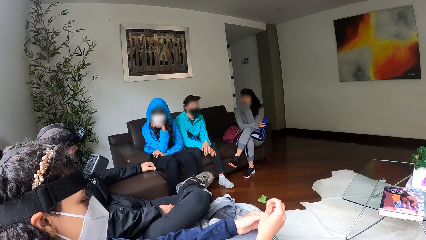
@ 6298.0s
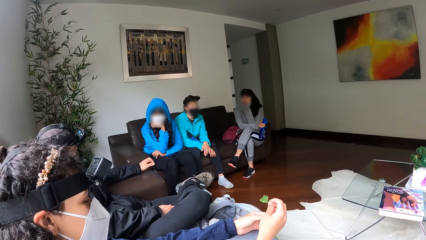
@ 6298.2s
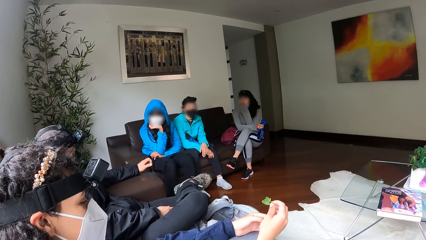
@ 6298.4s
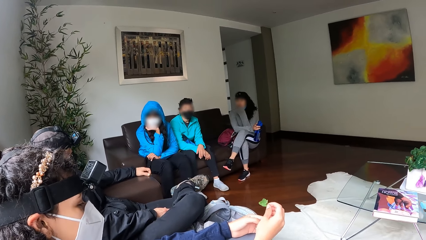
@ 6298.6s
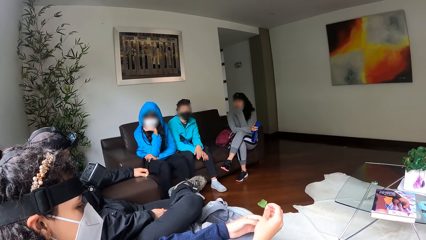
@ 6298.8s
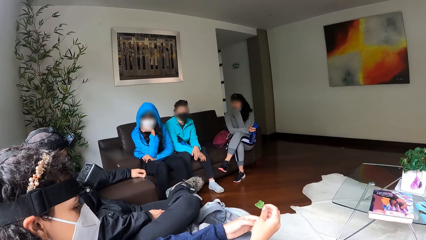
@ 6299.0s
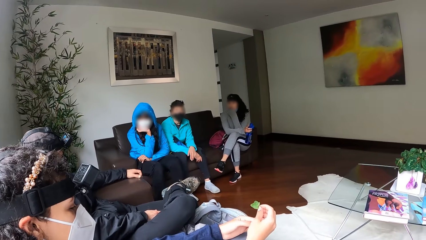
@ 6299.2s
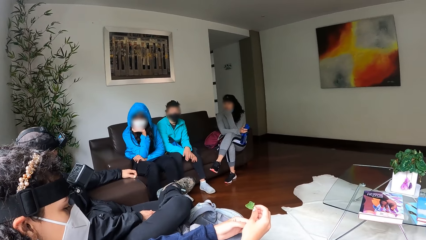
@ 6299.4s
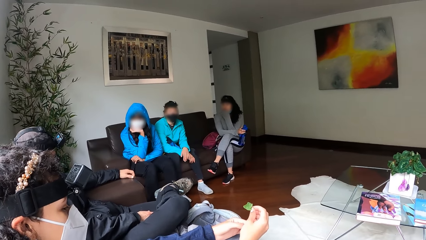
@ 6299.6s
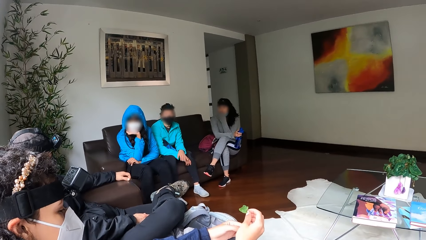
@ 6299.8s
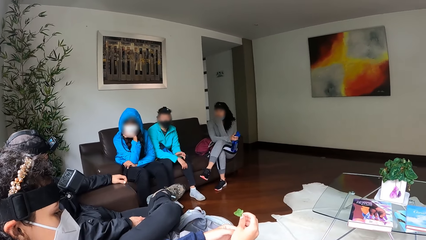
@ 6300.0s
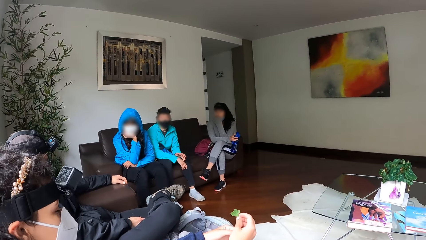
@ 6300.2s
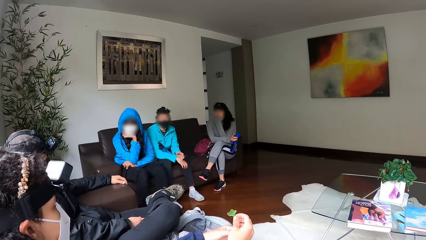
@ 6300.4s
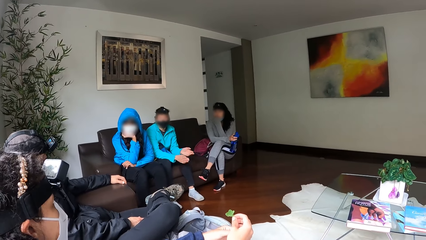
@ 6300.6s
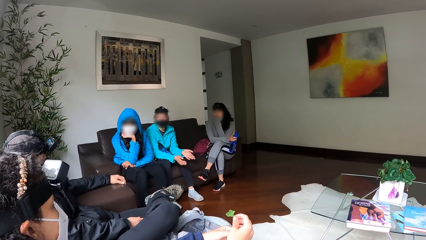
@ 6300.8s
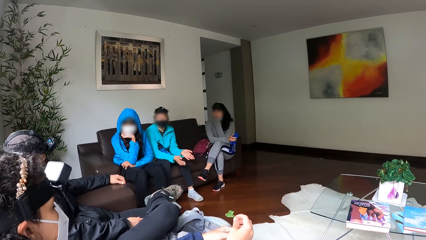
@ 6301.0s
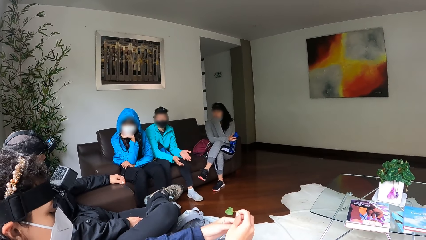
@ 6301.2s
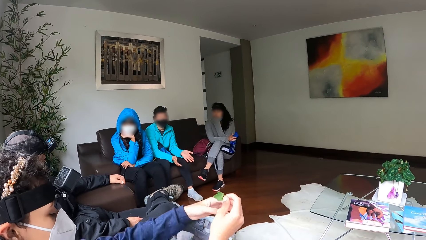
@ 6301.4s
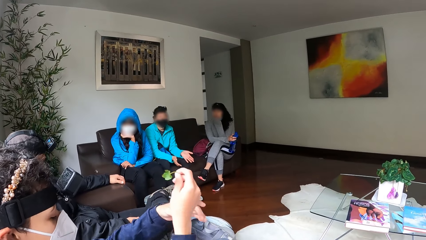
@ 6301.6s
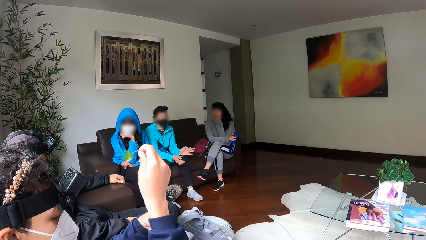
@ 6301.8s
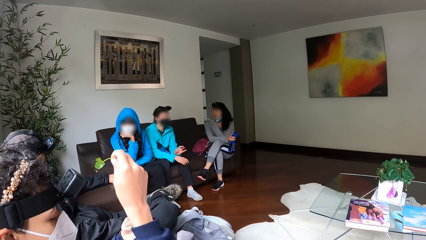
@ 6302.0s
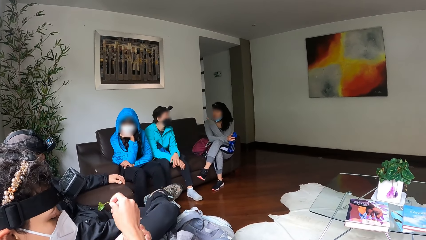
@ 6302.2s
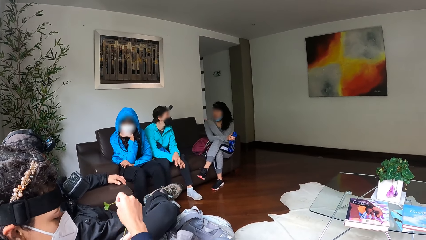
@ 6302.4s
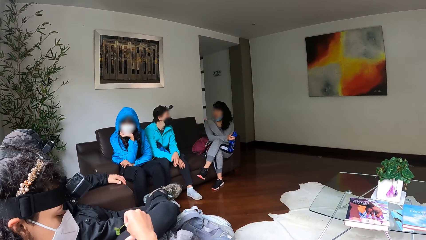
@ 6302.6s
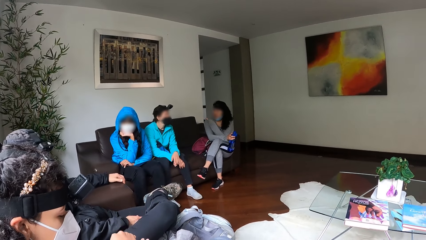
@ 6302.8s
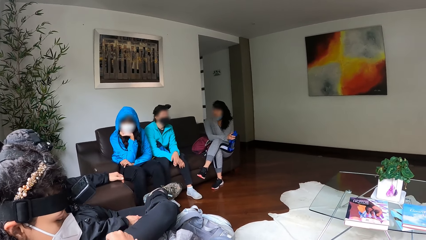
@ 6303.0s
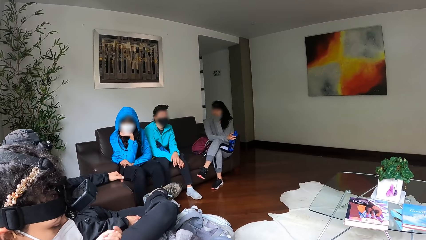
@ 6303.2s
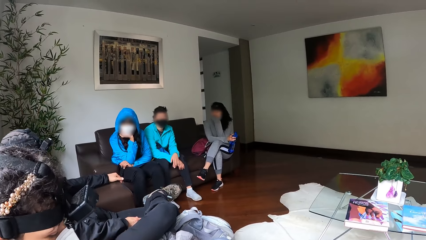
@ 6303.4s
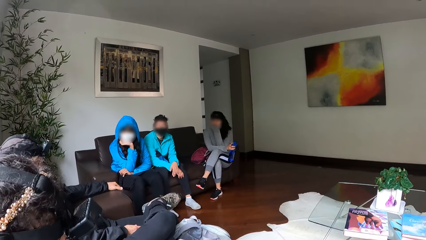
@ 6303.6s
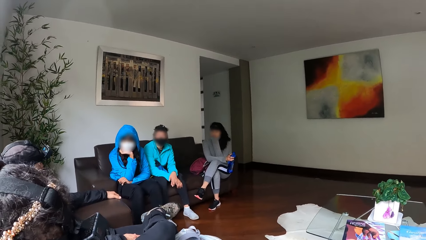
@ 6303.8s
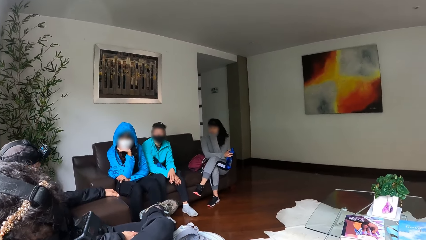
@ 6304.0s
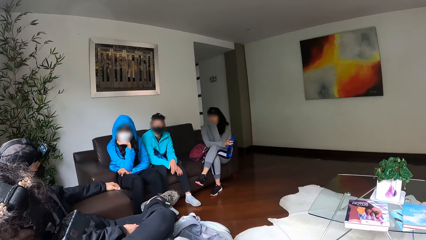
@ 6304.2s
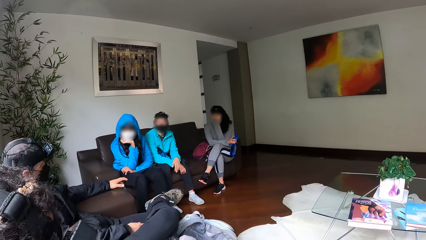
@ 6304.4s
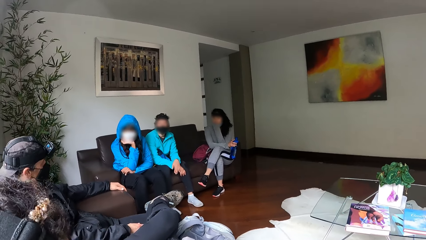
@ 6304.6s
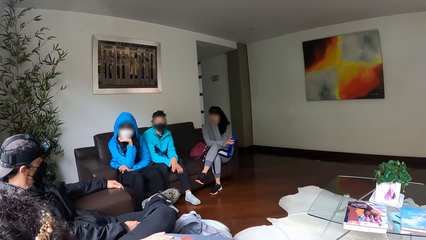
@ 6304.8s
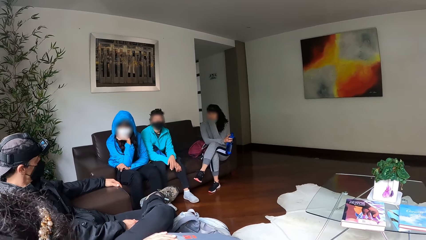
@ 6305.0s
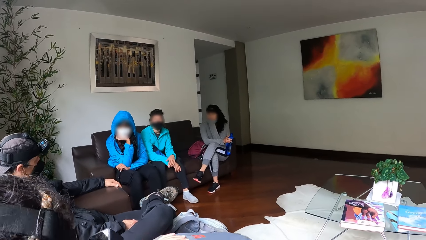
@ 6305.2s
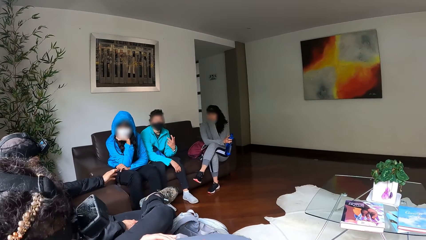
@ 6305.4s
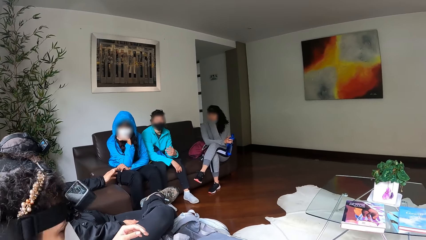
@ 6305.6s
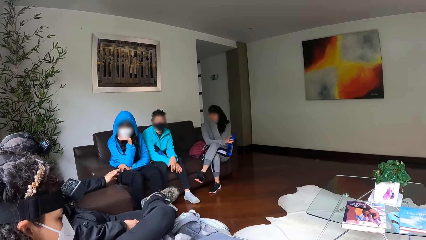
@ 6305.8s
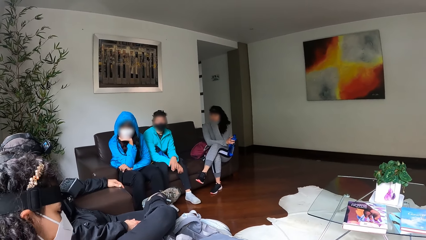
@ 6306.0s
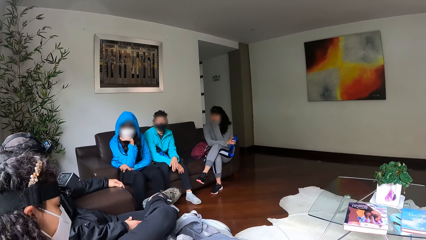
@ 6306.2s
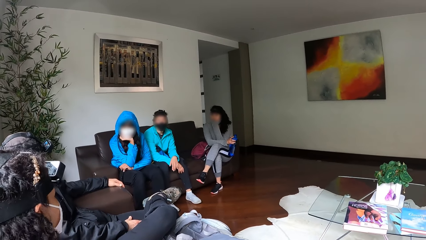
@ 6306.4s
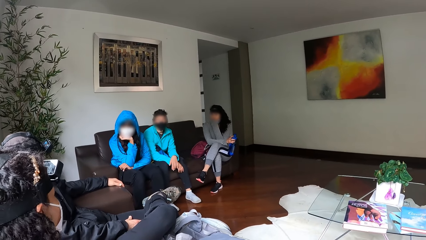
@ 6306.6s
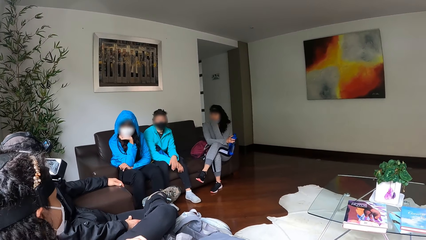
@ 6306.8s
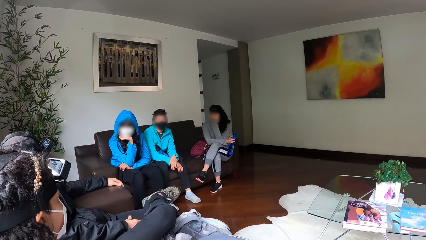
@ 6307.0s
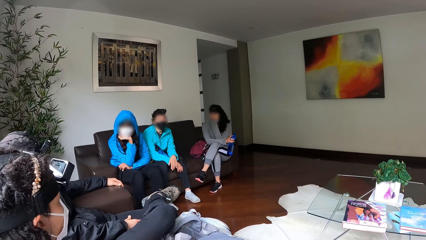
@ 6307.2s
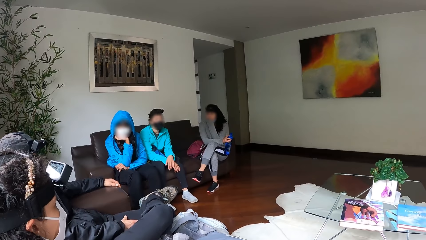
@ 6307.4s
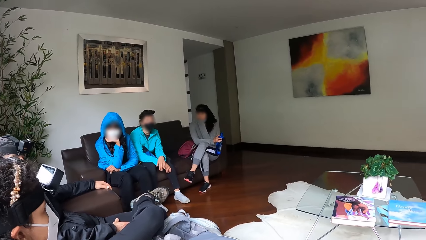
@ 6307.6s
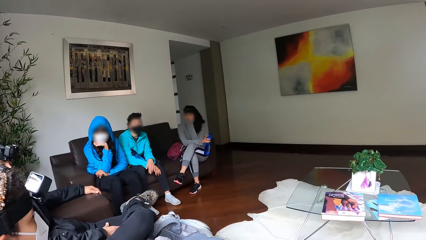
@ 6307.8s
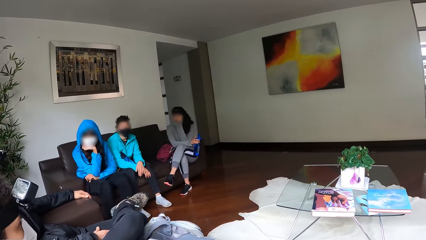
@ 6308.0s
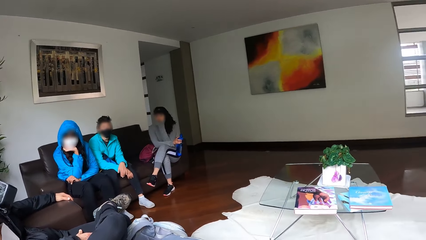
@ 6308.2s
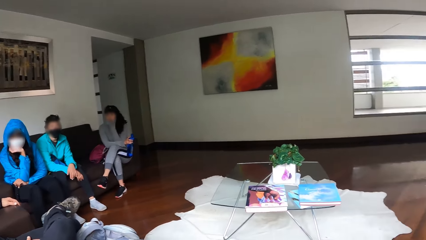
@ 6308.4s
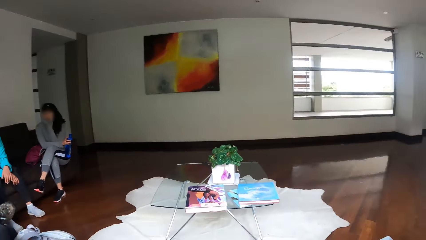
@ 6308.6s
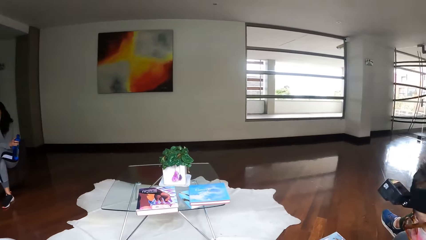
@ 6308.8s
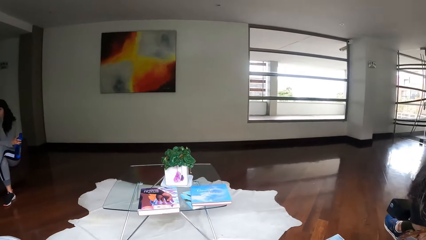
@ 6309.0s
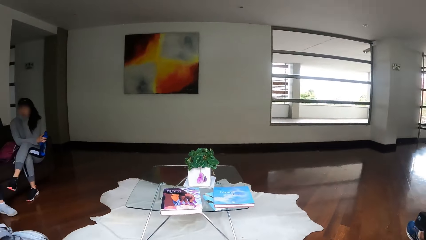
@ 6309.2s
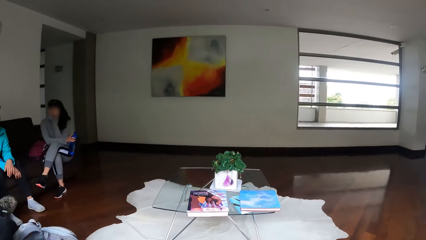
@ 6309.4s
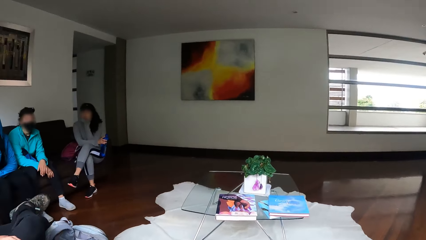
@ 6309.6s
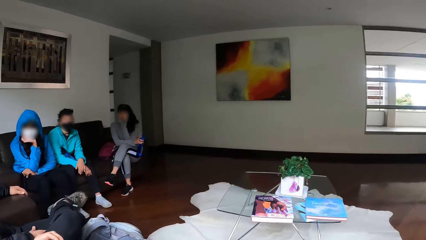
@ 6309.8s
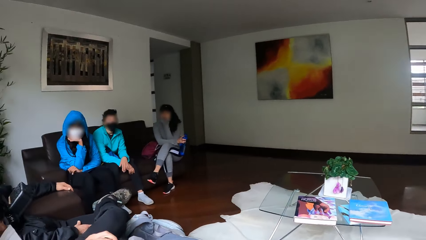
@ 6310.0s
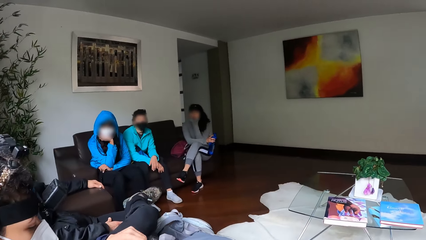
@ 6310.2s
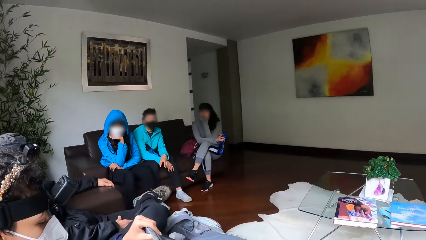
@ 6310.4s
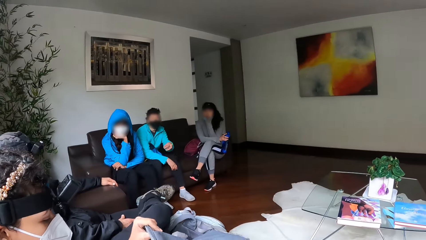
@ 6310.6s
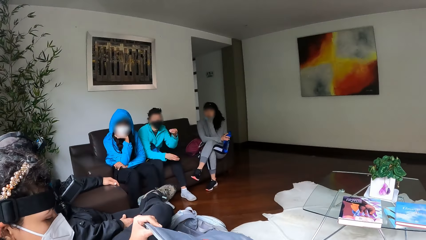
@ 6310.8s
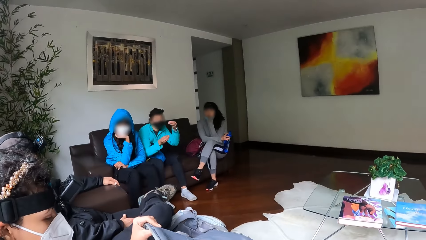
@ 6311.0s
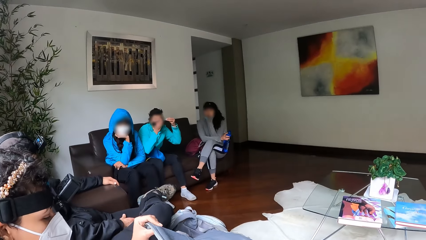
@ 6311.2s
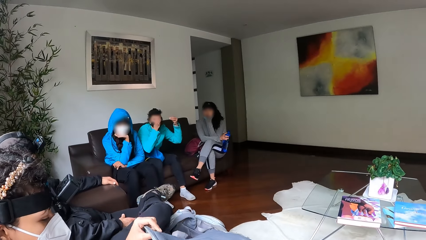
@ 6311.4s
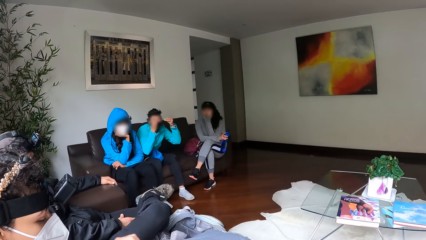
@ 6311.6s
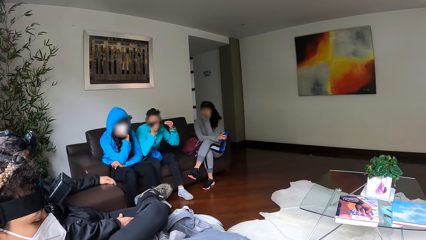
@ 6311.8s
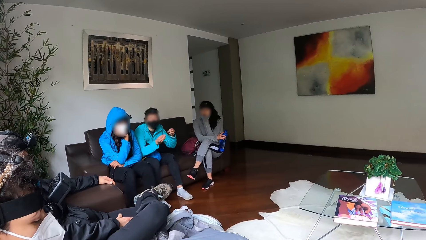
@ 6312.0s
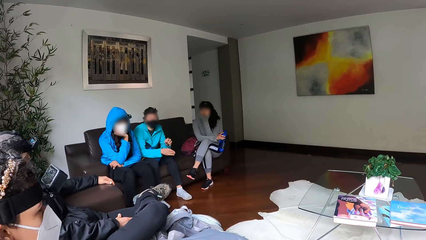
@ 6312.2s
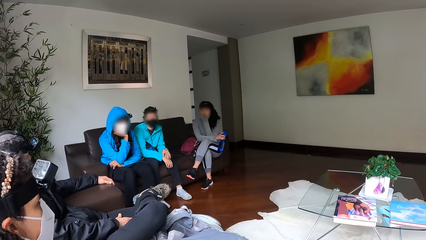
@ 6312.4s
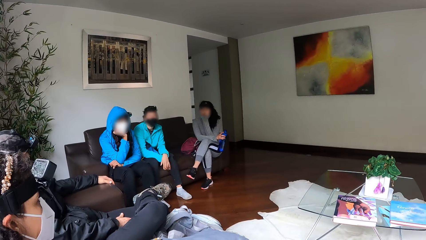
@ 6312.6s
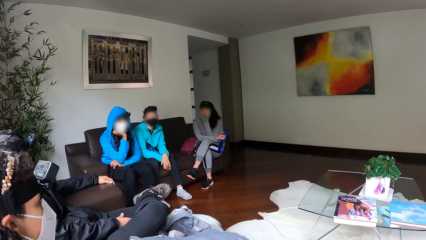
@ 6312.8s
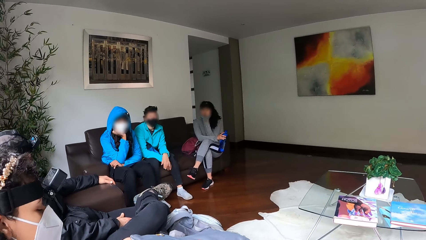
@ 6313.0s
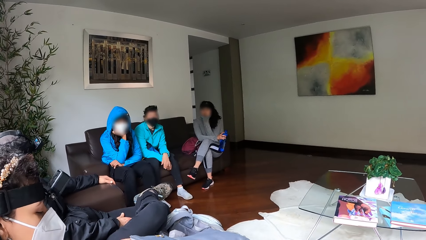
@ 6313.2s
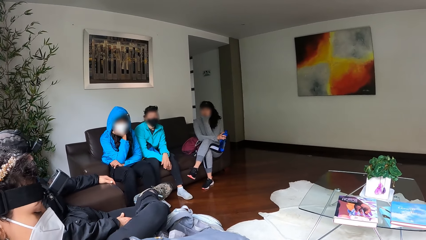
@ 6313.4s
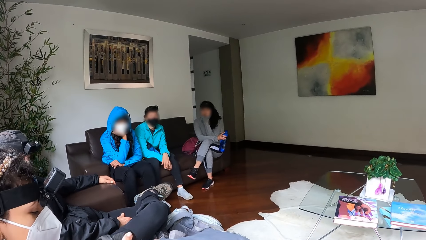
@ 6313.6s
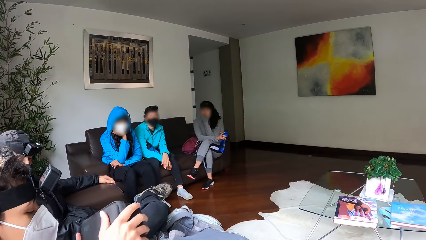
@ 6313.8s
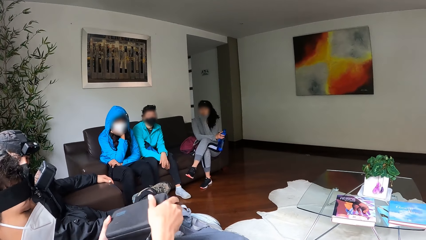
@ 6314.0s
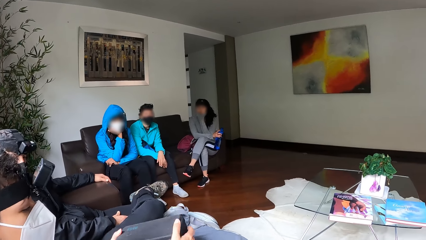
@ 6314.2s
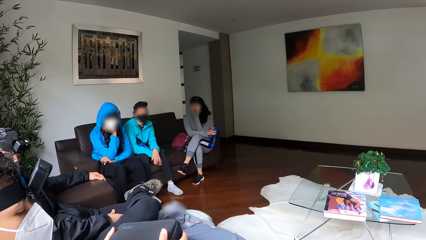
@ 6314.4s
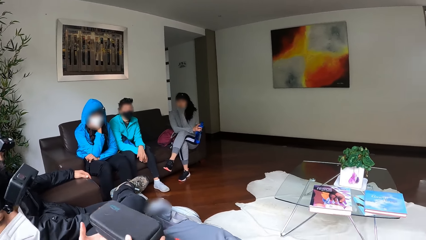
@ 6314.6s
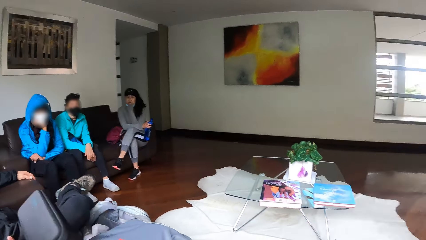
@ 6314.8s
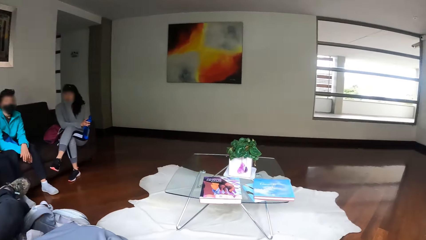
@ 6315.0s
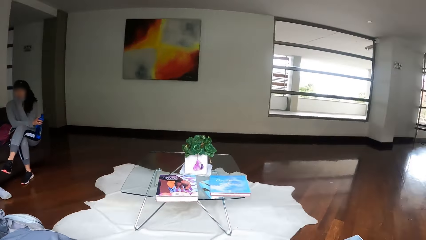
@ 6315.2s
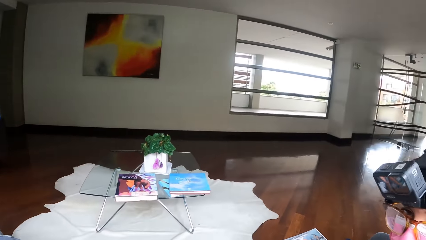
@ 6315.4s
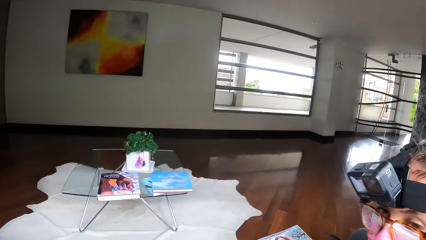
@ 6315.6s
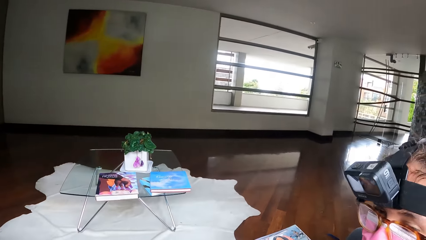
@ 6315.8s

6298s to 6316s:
A woman makes gestures with both hands. Another woman takes a purse out of a bag with both hands.
